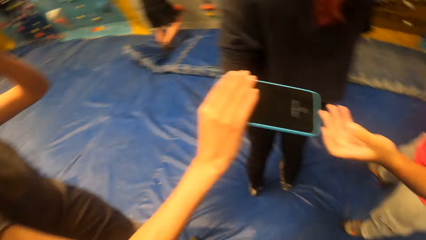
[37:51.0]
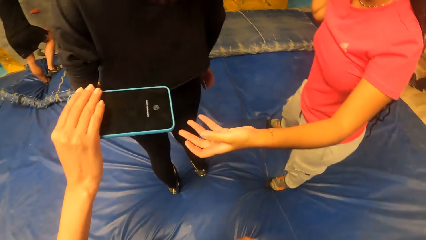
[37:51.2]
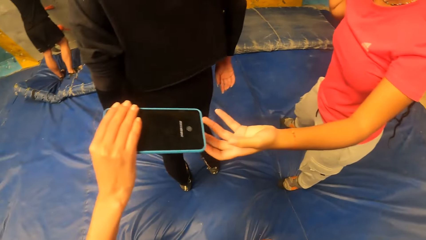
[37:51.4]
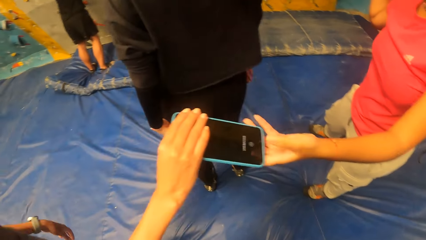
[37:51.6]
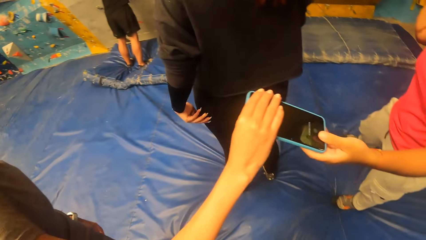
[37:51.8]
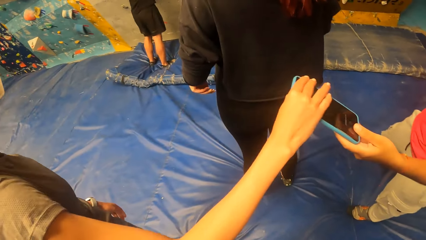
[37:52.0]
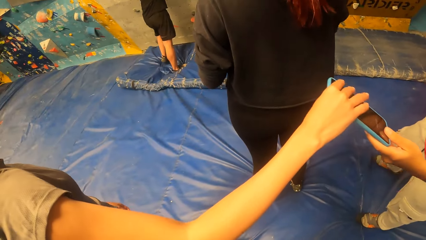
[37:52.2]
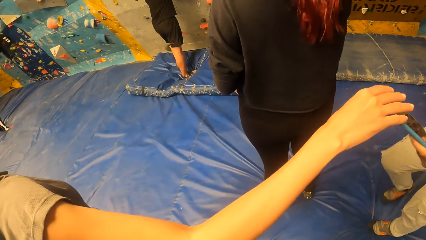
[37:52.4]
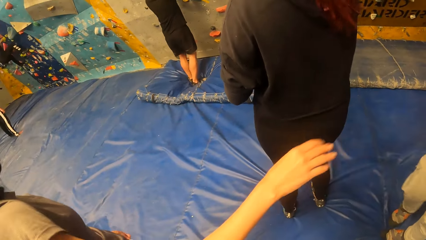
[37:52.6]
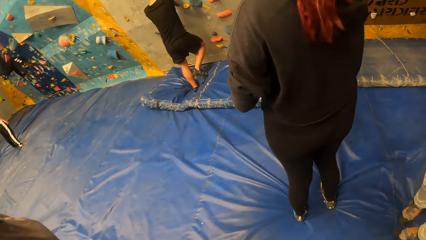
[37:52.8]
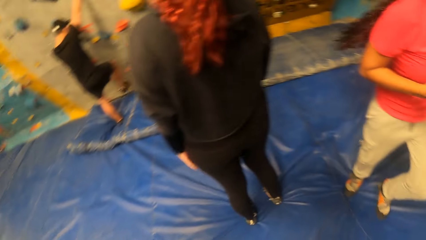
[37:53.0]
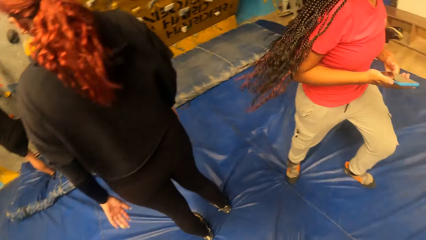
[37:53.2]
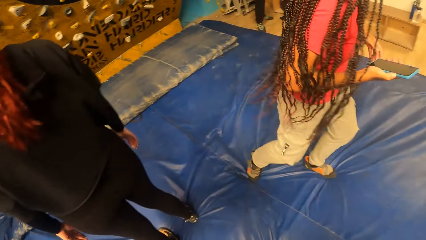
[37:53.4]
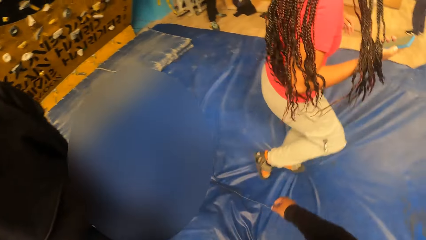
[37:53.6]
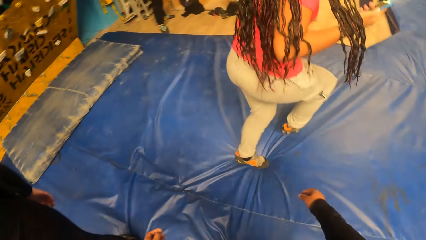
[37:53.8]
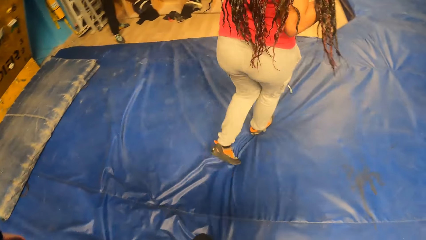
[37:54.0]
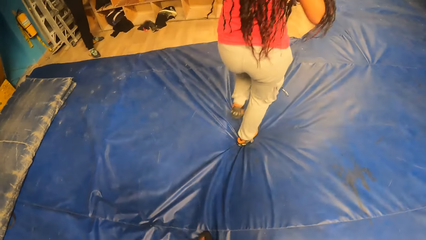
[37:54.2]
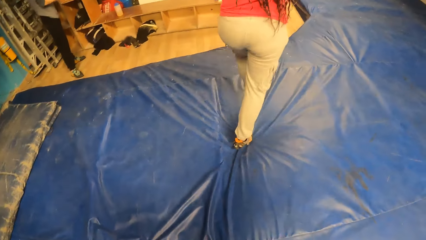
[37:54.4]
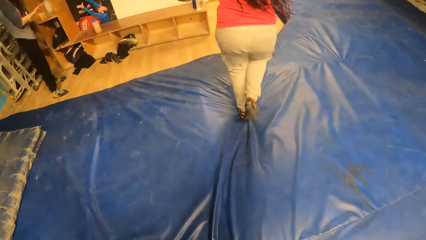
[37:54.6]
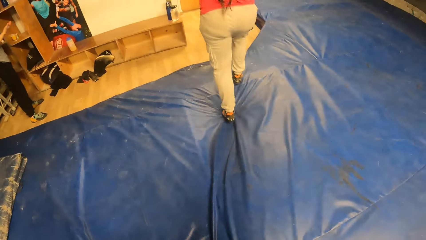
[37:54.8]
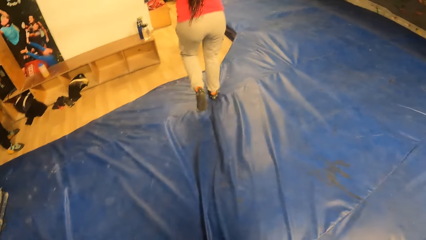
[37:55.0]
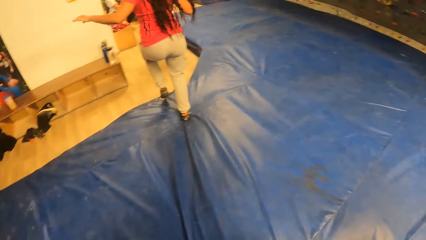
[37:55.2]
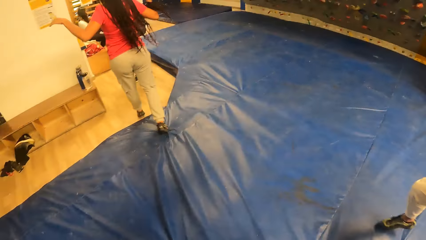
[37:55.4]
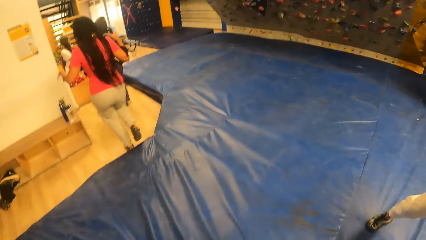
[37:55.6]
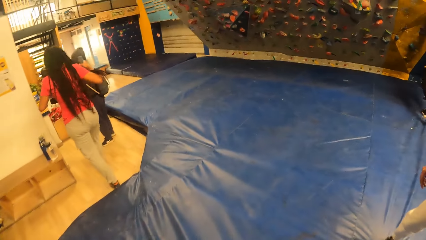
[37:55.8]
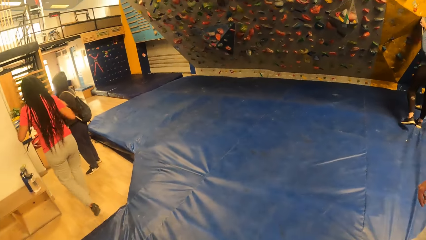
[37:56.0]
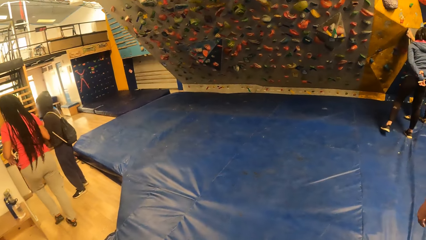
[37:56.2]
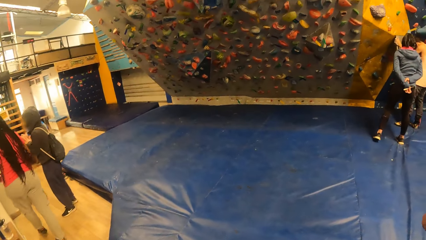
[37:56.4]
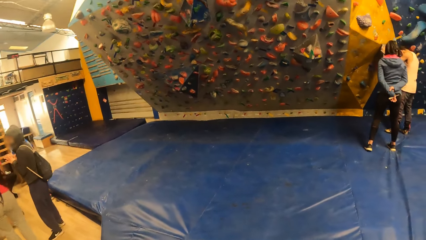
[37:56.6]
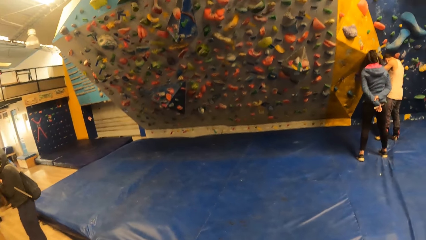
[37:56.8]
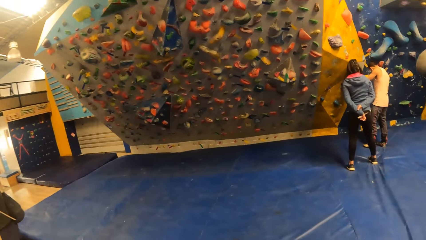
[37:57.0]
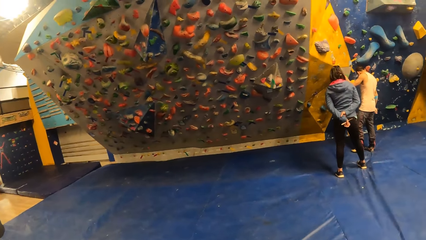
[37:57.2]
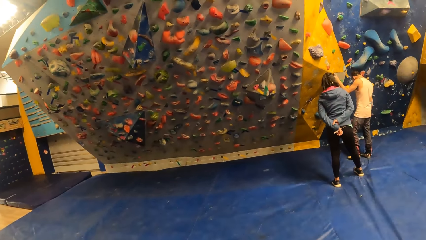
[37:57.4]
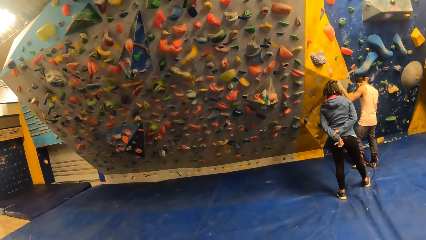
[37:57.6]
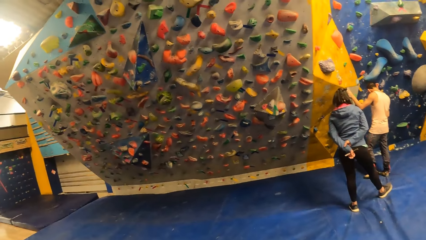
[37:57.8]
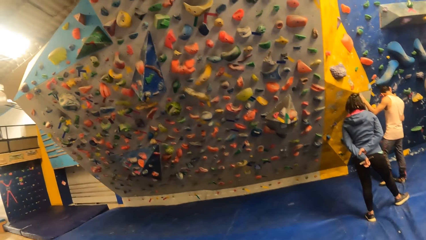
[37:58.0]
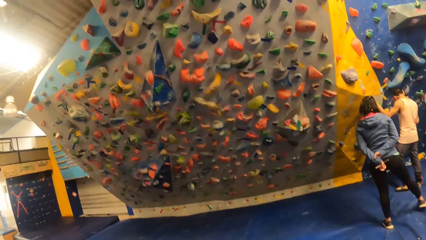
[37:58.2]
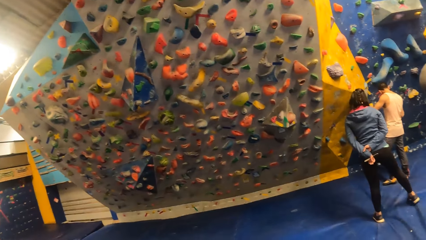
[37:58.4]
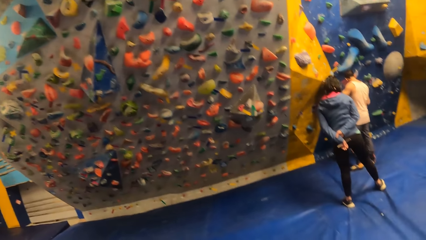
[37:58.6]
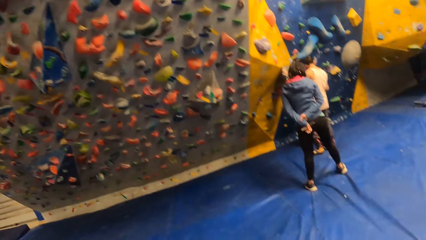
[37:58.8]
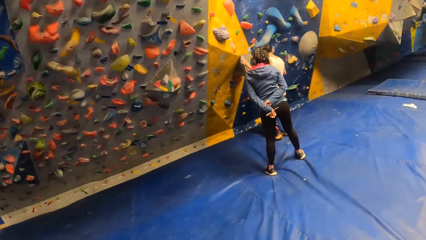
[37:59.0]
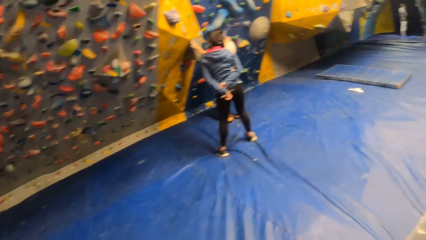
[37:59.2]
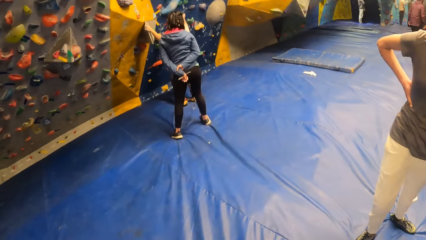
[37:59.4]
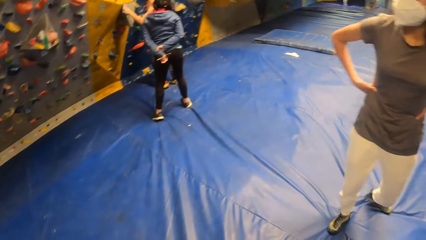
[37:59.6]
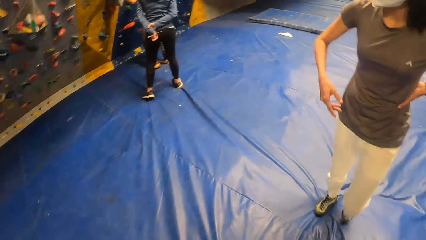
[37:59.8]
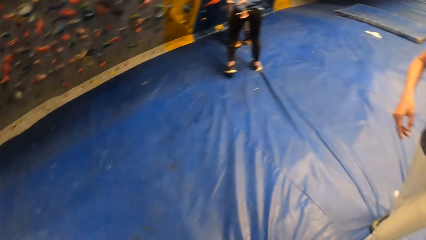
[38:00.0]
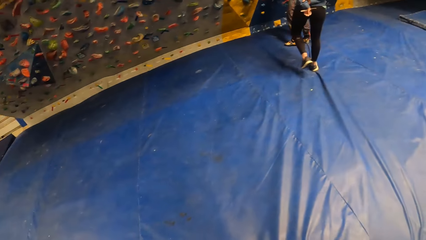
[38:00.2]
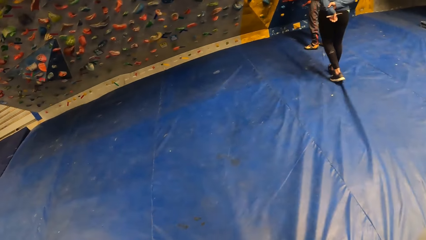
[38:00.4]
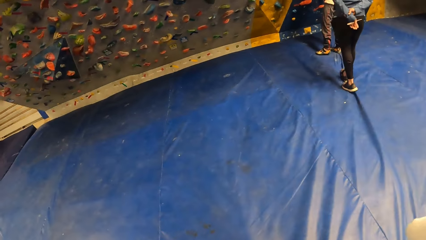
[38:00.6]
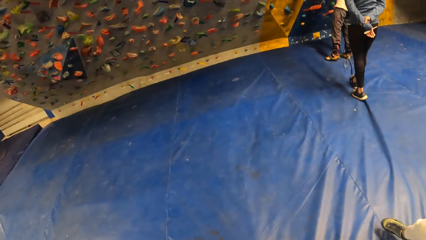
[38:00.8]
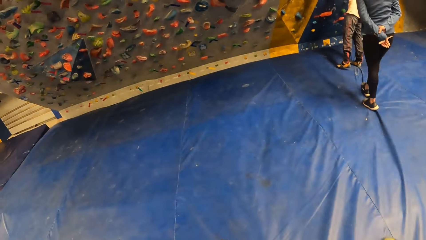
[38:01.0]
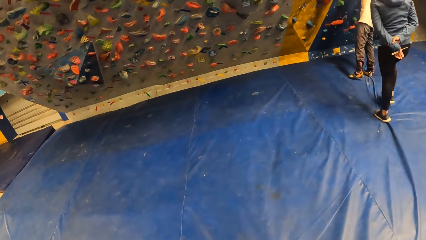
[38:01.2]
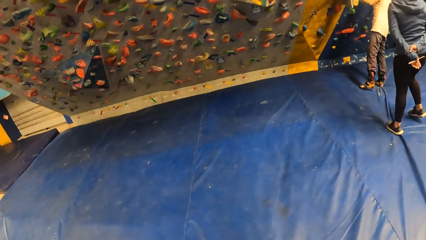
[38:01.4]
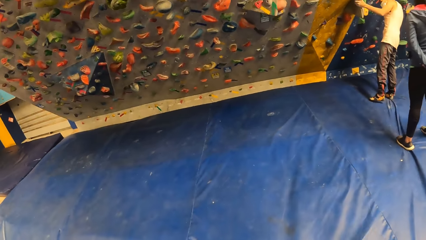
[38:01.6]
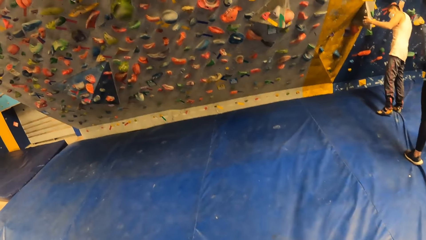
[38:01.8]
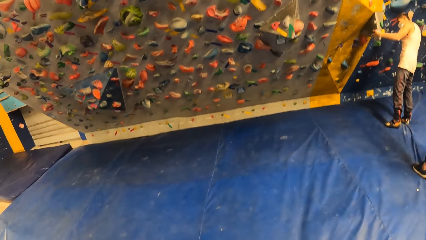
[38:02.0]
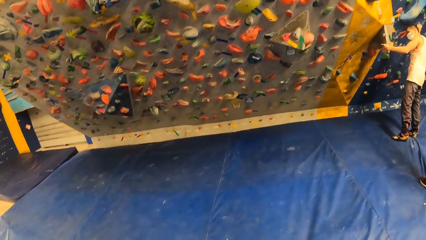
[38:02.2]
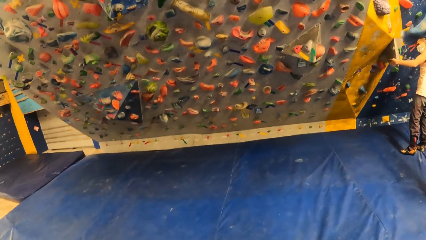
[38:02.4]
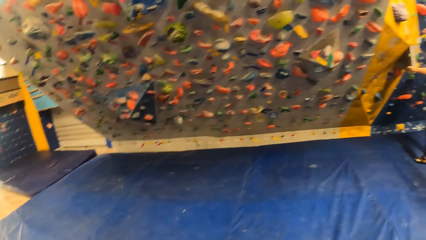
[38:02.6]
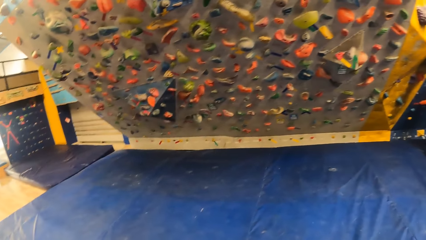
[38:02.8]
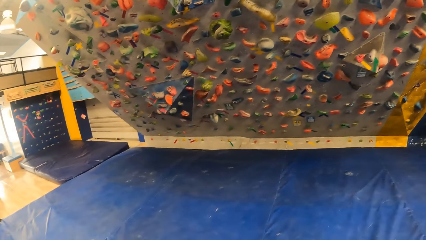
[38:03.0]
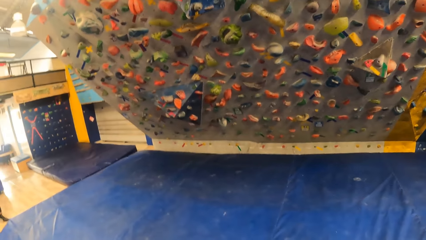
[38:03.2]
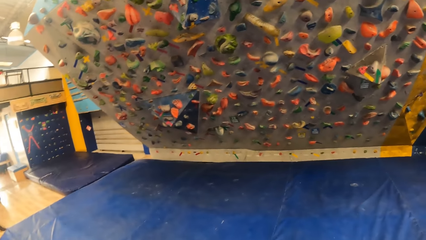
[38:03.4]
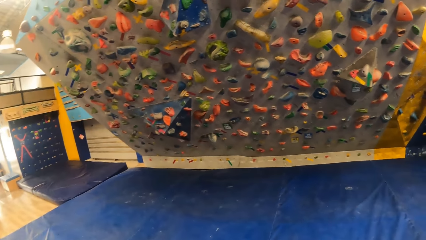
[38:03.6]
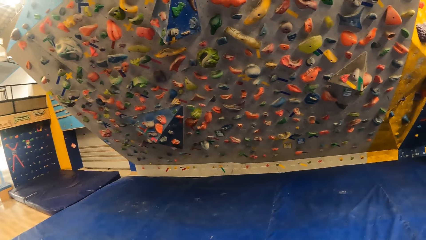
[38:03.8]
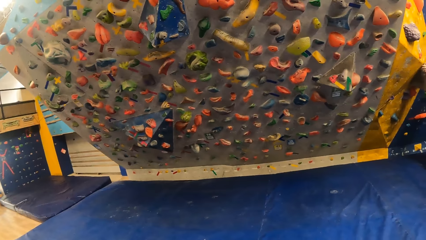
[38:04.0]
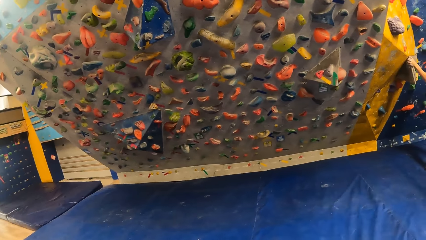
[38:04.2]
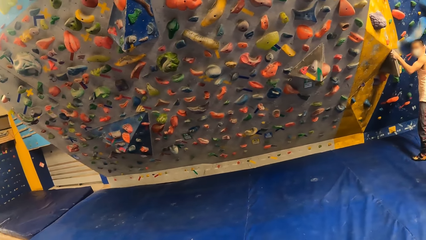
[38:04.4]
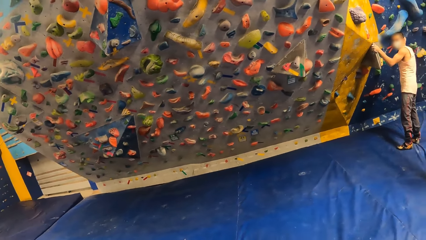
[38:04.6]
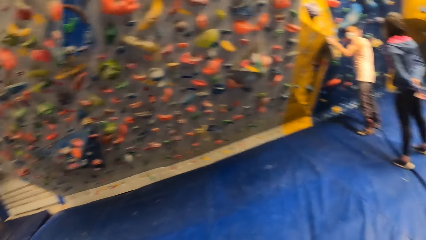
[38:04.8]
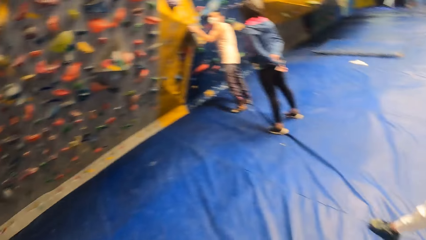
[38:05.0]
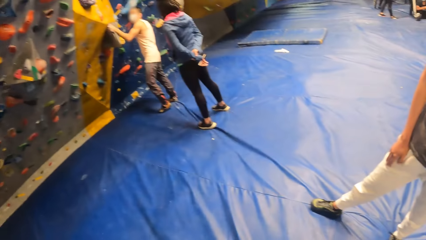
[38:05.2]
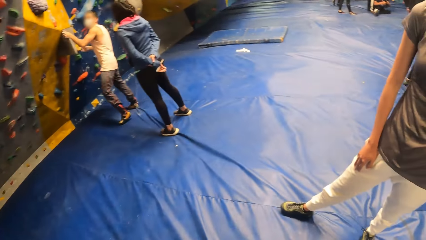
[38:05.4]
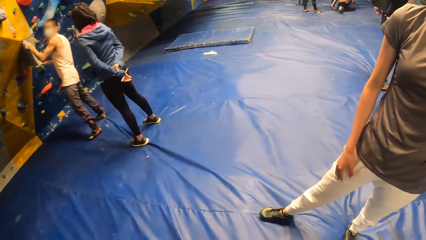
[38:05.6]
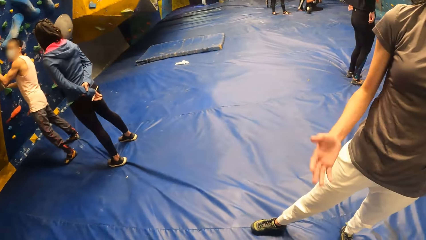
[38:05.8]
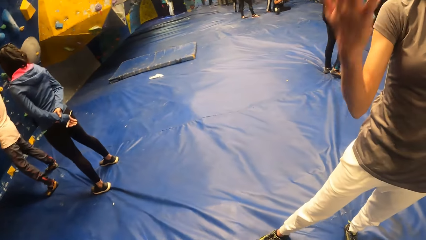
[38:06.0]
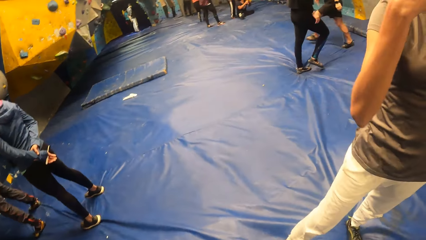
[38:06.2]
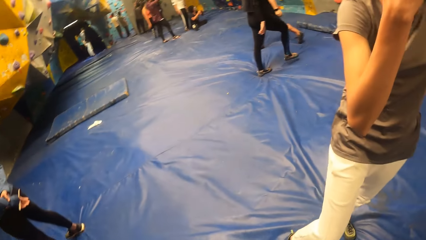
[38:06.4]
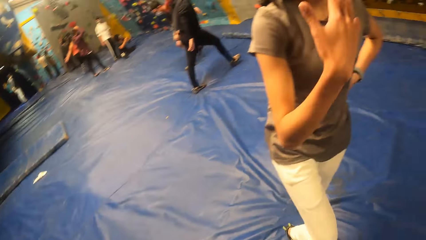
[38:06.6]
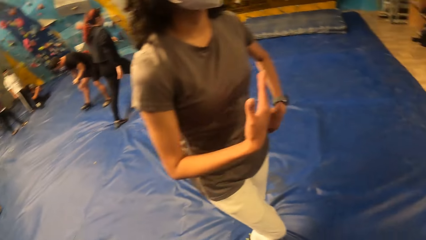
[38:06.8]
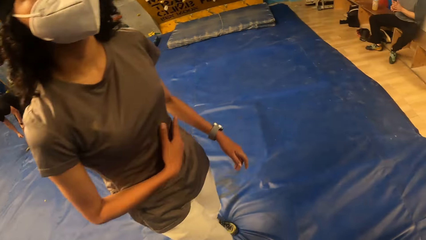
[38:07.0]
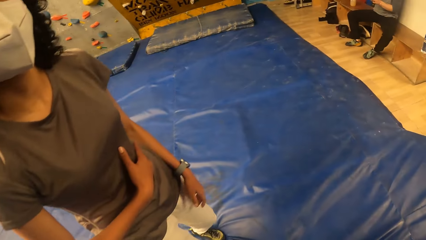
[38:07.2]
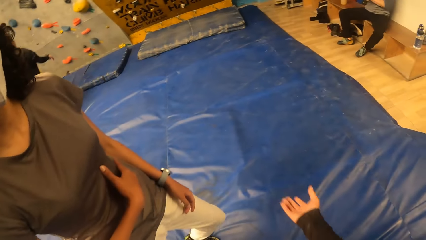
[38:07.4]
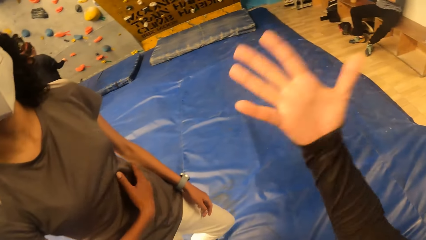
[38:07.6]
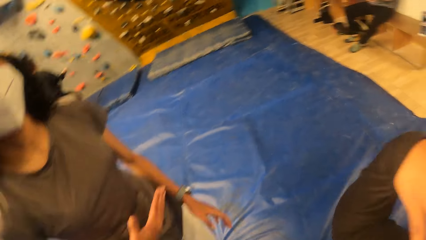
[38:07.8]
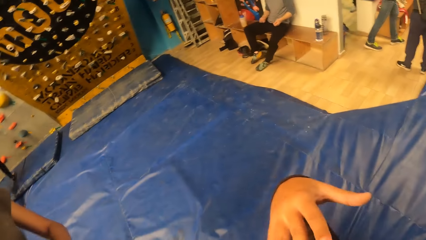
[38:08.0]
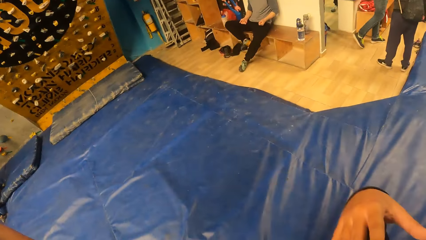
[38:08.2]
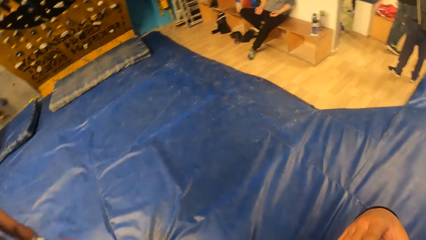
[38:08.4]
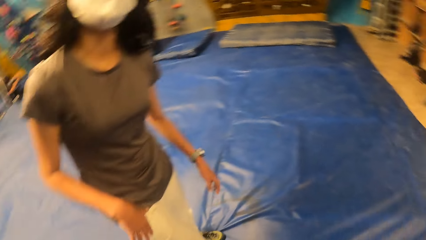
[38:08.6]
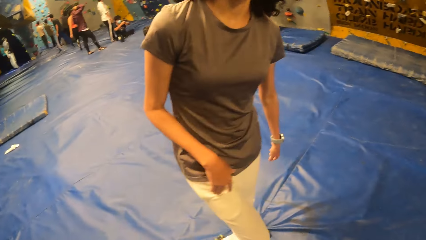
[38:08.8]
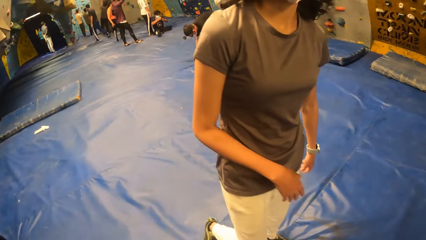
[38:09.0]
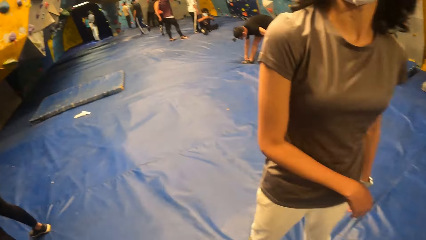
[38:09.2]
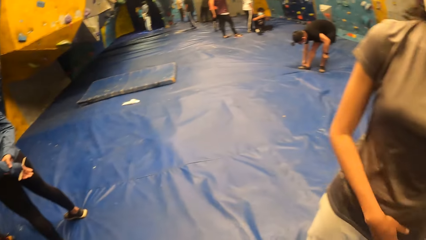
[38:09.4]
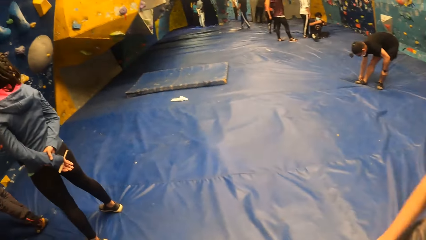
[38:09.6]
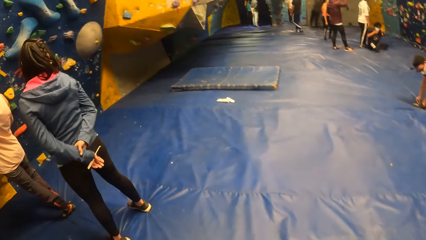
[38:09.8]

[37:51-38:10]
The woman gives another woman a phone with her right hand. The other woman collects the phone with her left hand. The camera wearer walks around. They interact with the first woman.
